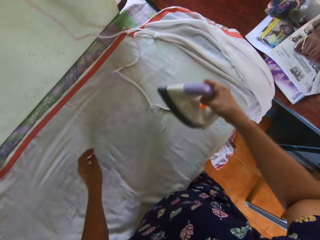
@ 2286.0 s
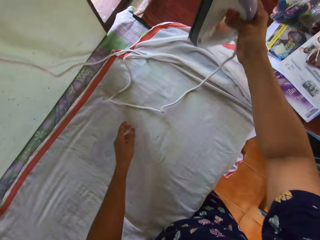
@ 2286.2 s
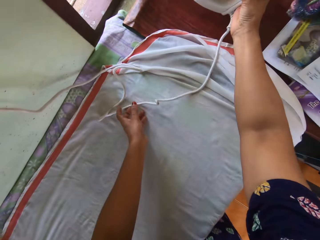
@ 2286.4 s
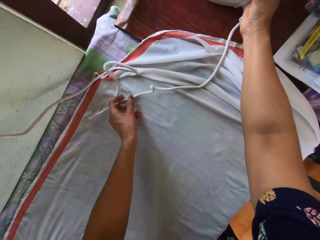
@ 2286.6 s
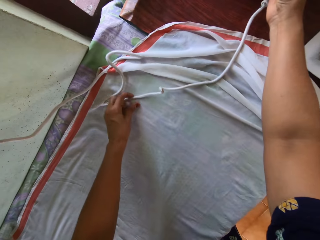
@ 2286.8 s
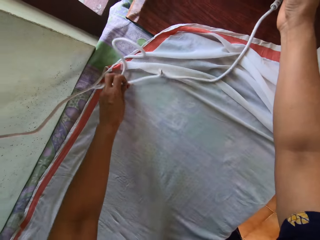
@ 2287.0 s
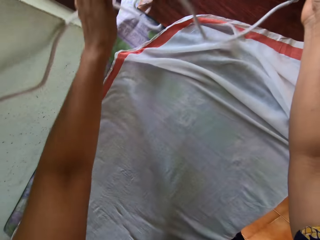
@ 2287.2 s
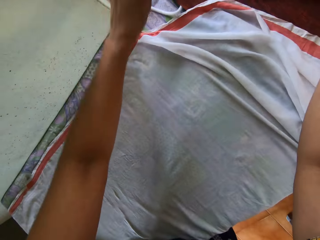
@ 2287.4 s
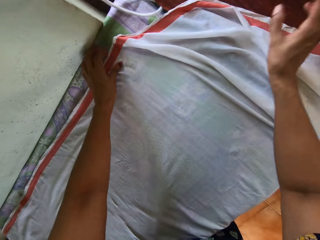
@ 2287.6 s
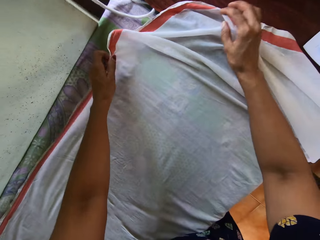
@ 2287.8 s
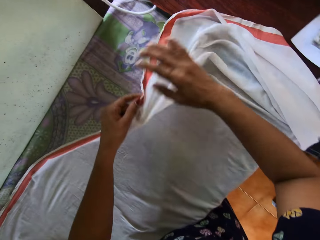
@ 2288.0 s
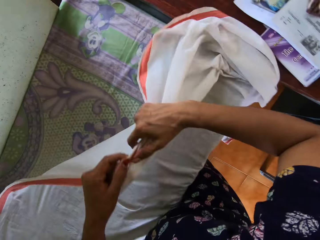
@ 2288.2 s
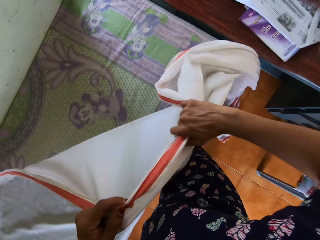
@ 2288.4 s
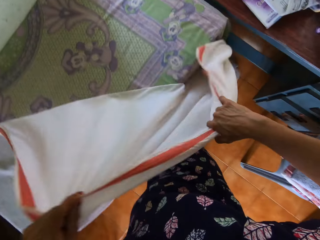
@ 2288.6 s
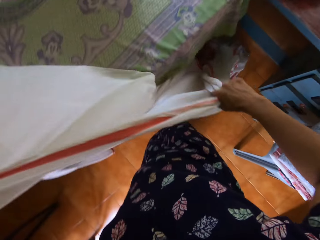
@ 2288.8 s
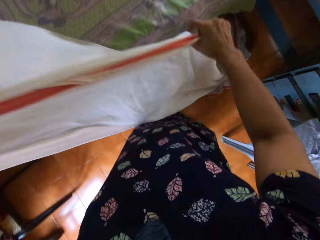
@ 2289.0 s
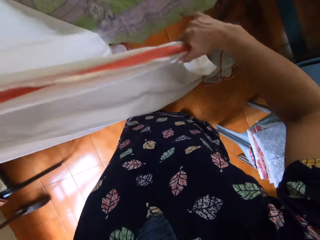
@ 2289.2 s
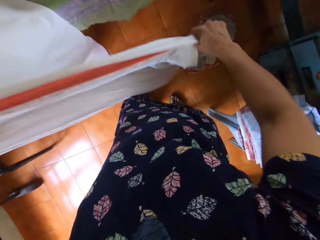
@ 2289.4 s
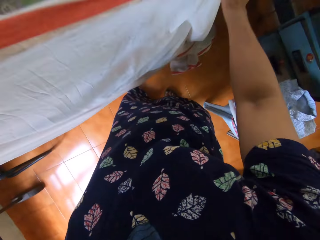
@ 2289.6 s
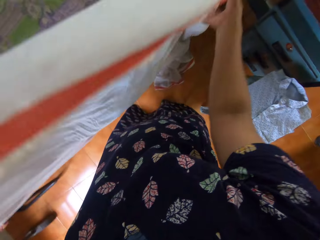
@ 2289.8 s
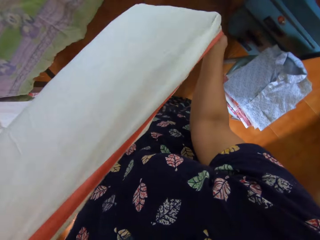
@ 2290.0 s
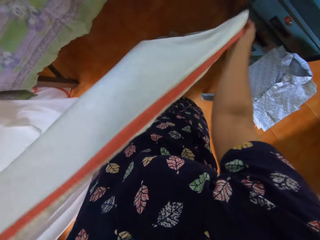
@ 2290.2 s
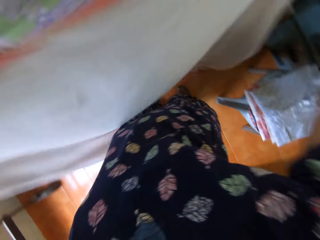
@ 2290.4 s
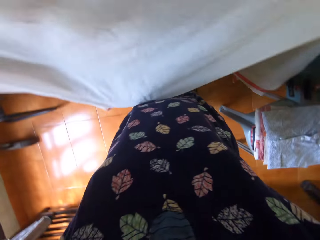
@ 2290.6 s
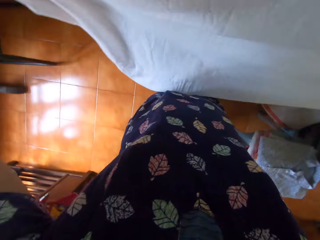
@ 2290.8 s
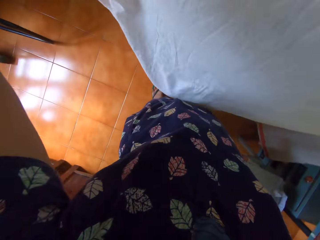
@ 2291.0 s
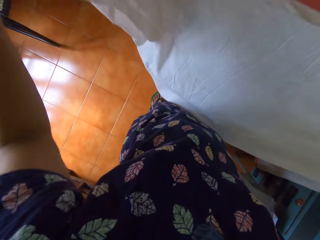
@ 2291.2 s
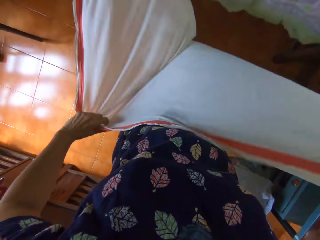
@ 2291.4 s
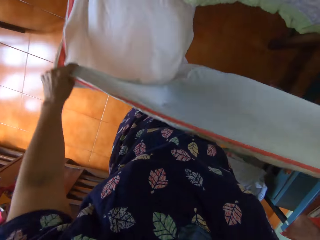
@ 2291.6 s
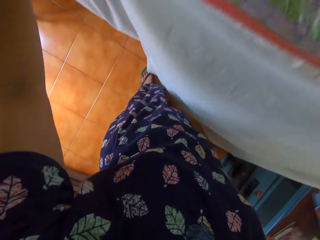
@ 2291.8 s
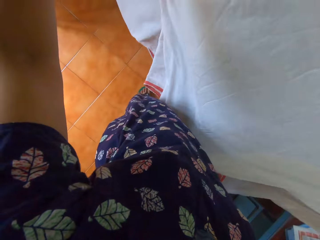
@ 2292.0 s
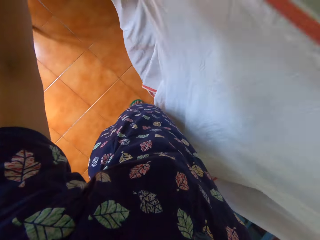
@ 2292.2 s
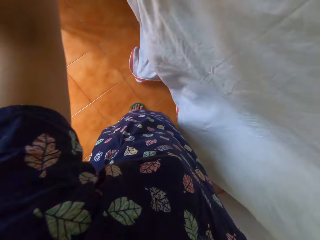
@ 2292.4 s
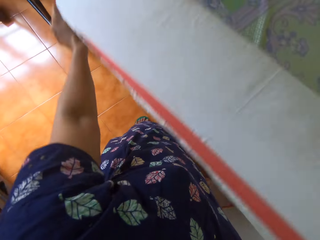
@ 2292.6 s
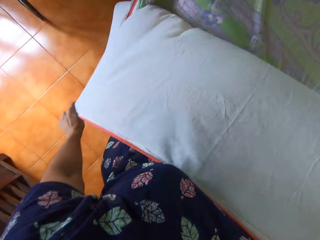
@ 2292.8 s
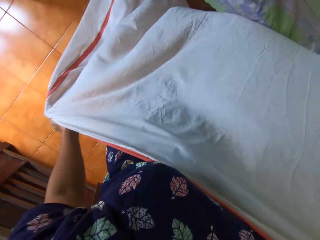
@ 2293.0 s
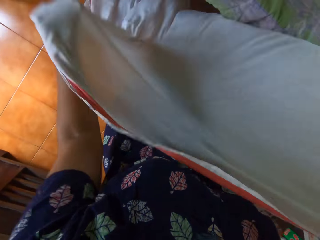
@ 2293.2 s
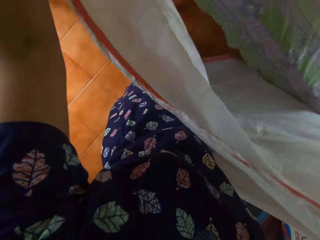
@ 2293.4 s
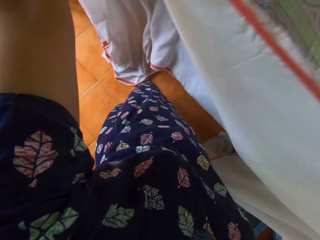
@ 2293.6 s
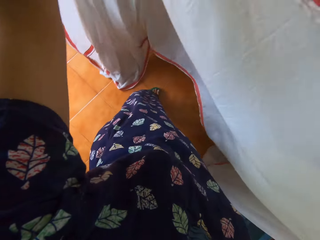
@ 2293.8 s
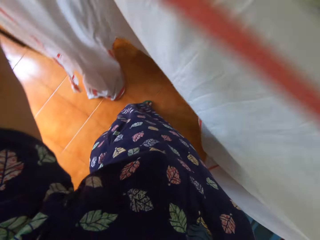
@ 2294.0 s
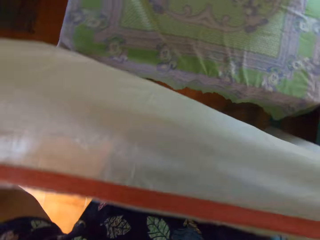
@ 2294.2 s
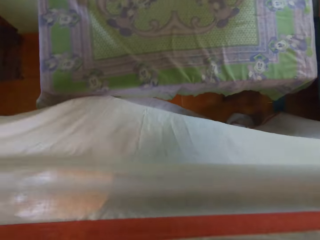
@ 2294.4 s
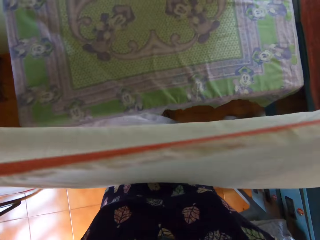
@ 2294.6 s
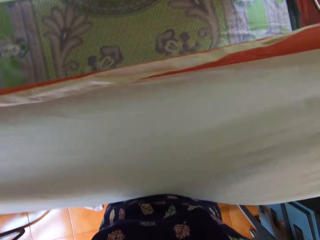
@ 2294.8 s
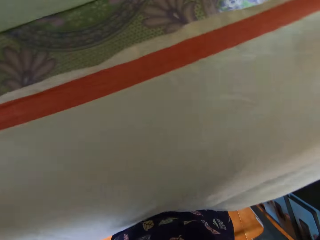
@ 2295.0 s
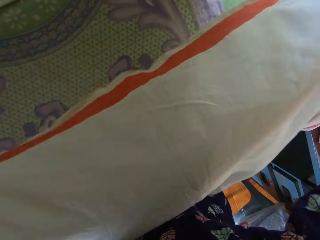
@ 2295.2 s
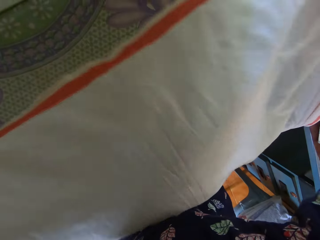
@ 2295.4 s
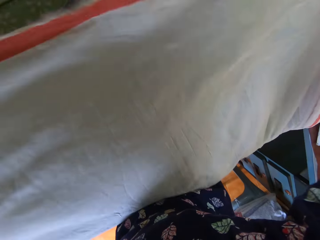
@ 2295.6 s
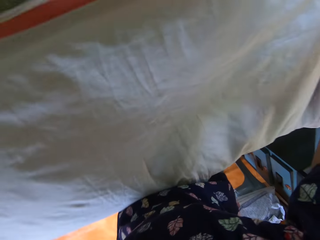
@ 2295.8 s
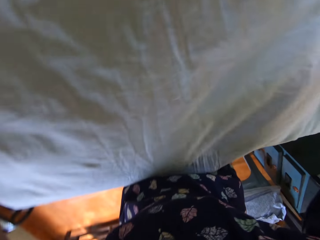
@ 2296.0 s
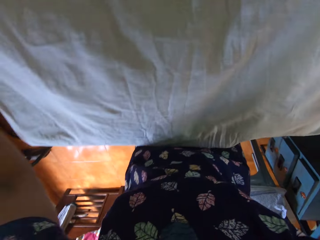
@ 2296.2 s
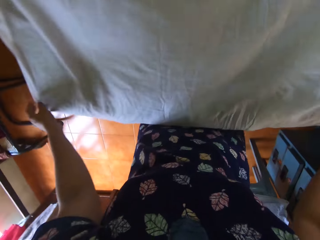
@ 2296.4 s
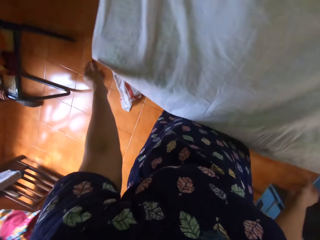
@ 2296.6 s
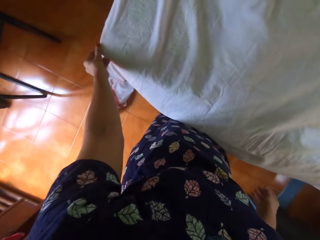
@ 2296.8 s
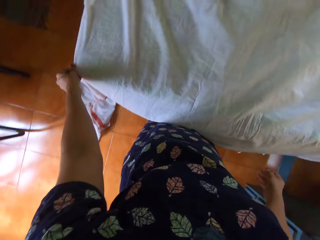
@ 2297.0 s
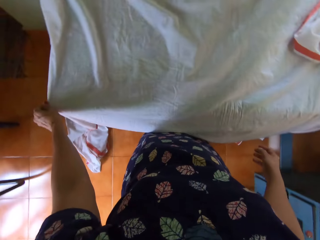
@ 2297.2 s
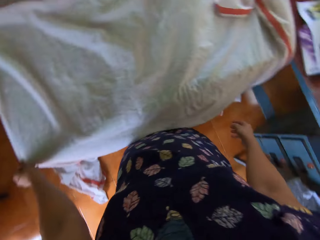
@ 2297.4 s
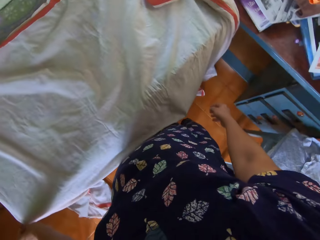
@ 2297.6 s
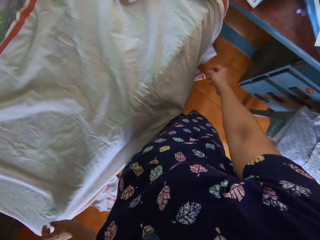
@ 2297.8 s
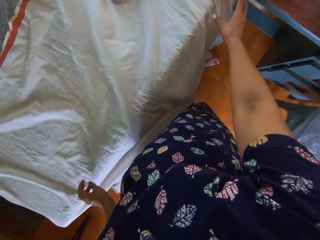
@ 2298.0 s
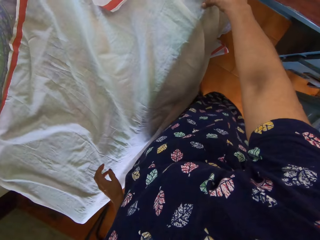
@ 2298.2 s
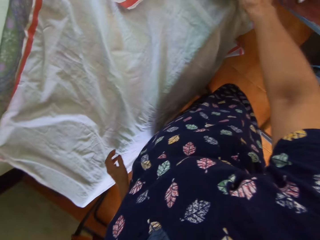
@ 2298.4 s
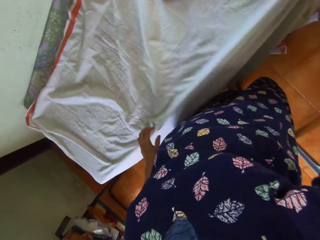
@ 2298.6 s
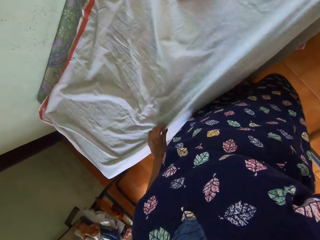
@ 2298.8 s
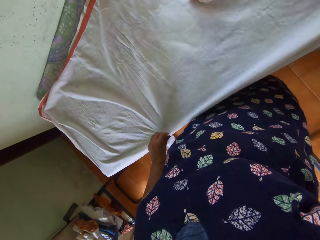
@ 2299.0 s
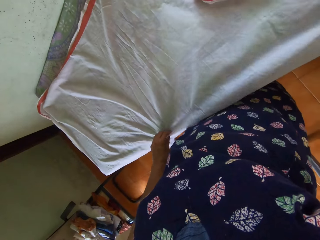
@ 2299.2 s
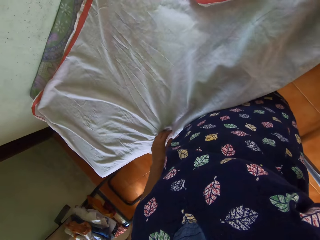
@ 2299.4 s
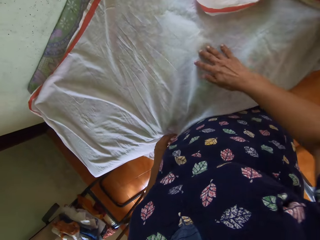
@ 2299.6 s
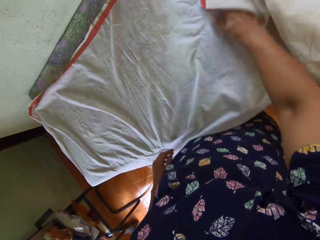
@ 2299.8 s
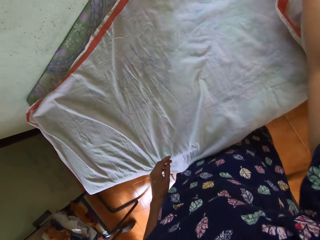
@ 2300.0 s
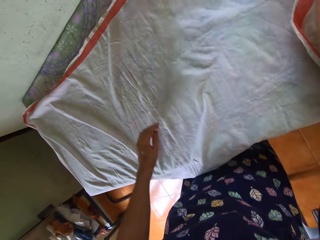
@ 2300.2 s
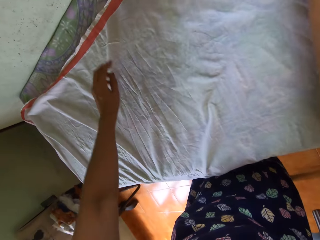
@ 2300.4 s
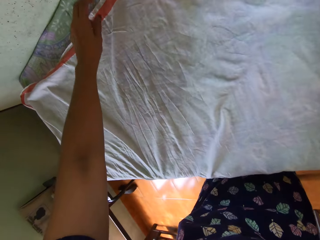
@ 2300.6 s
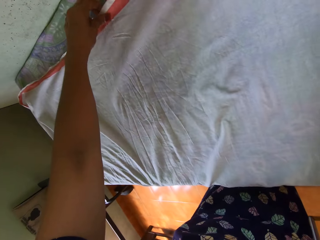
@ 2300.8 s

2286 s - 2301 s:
The camera wearer places the iron on the second table with her right hand. She moves the cord of the iron on the first table with her left hand. She lifts the bedsheet from the first table with both hands. She straightens the cloth. She lays the bedsheet on the first table with both hands. She adjusts the bedsheet on the first table with both of her hands.

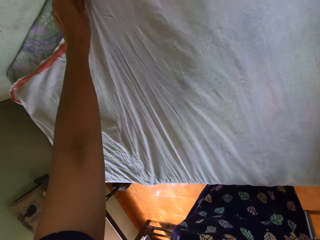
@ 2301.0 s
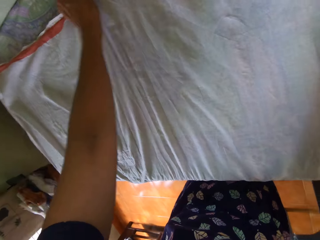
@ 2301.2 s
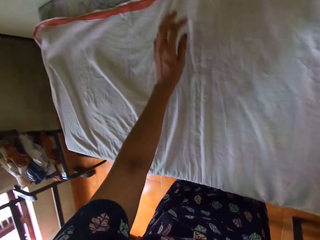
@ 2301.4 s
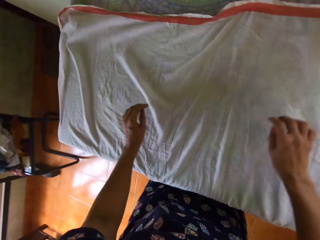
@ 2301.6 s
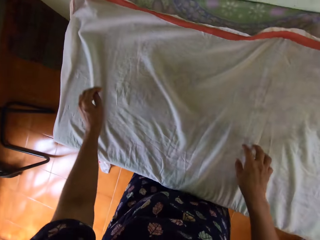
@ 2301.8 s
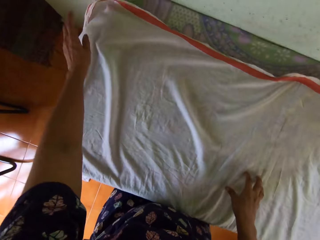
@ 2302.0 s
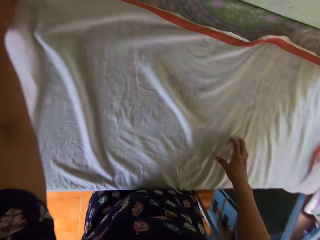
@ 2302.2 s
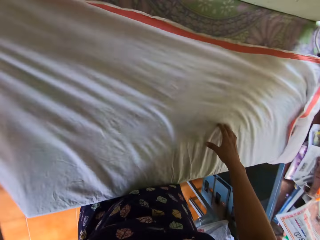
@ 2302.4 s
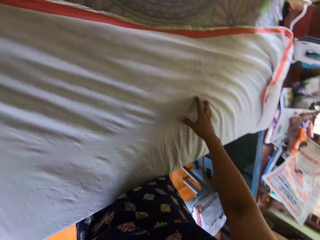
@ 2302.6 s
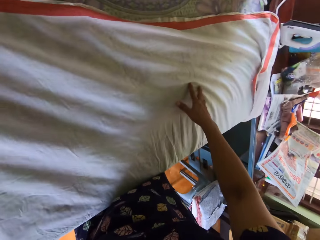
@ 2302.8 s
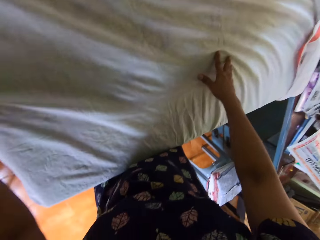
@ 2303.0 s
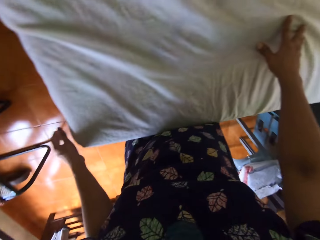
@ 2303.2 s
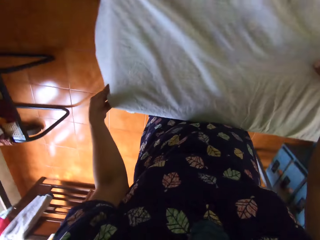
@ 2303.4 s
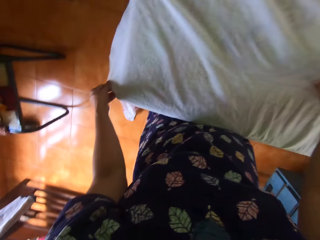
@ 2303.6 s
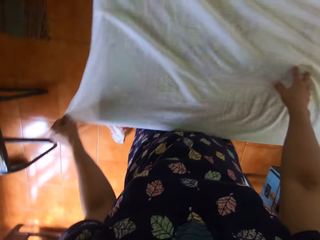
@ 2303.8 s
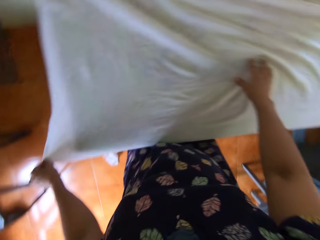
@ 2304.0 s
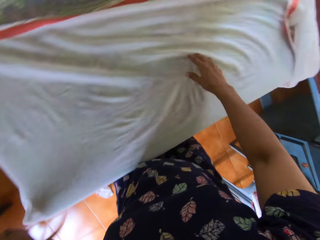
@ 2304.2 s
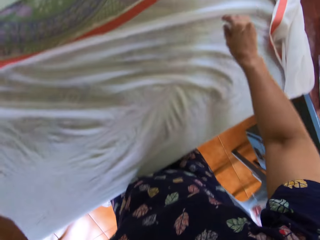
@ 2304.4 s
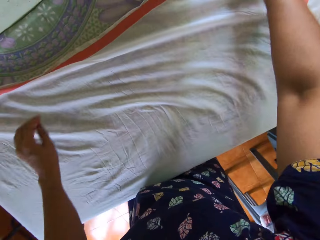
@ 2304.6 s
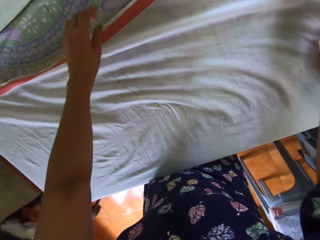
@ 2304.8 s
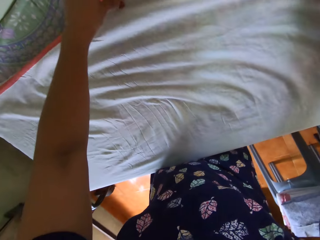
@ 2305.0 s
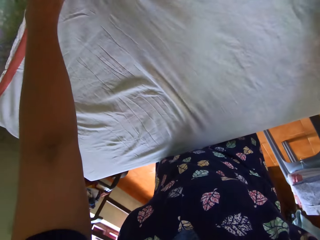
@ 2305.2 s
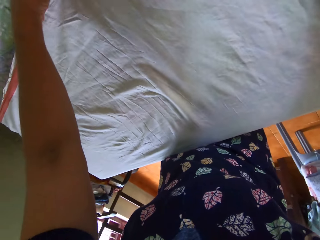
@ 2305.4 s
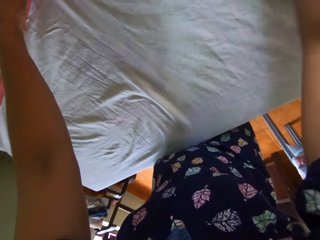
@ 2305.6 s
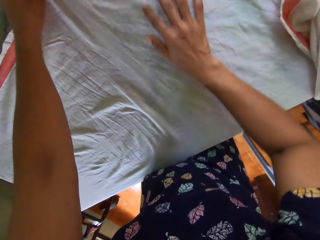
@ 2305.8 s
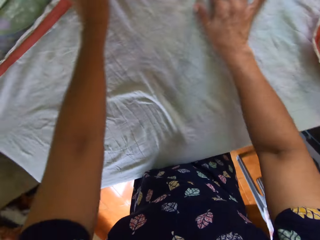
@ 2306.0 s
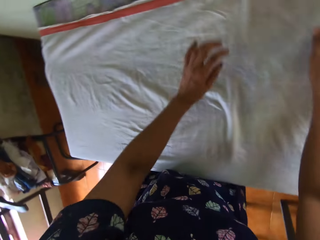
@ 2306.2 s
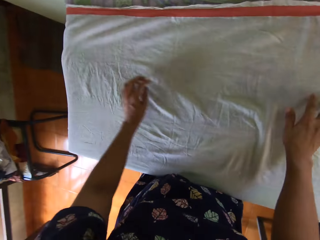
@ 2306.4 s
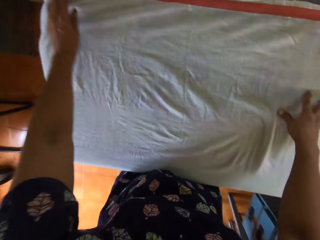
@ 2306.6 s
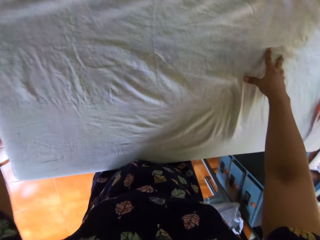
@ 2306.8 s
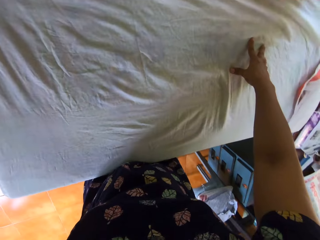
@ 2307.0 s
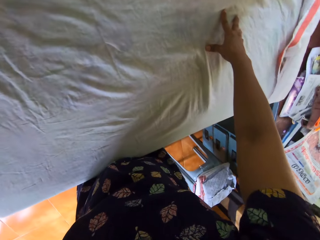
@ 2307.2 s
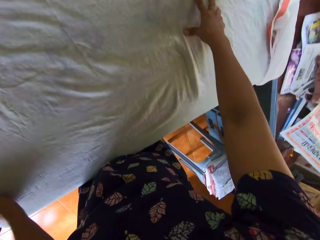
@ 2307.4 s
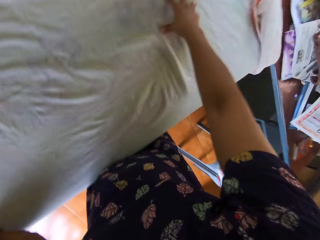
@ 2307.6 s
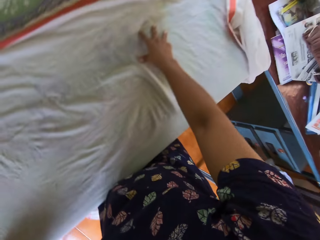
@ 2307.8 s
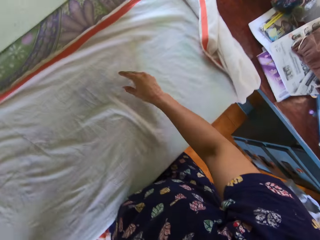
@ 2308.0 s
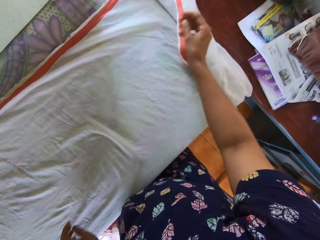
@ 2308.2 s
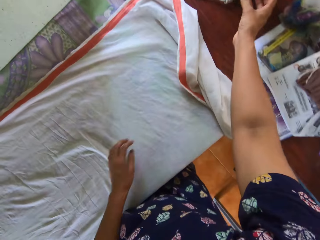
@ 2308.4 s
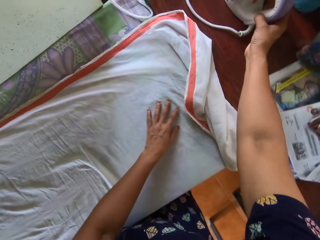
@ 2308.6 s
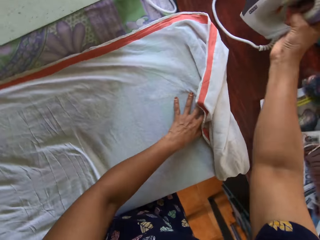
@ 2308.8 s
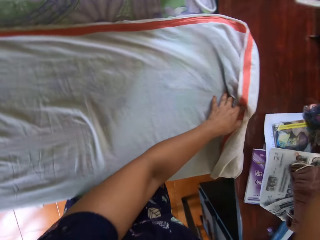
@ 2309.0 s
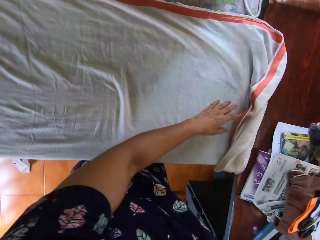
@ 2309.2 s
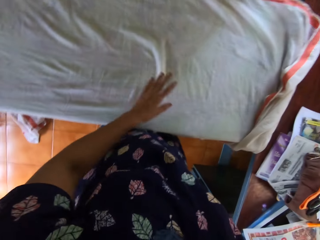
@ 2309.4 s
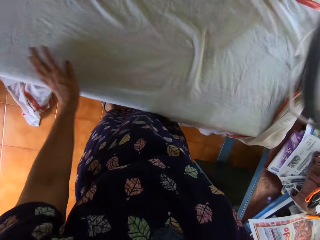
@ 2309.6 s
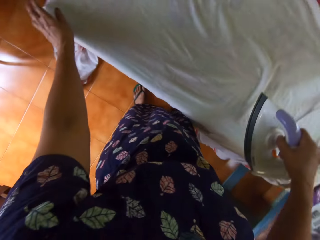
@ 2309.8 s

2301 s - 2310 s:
The camera wearer picks up the iron.
